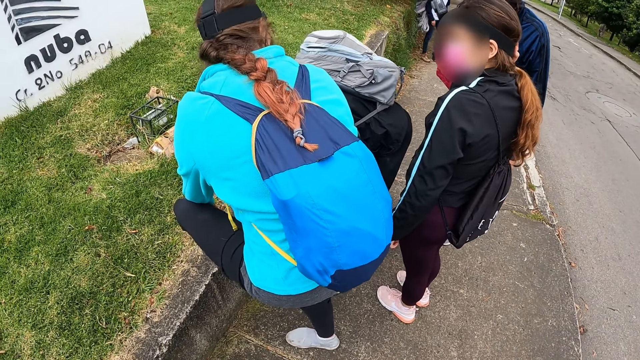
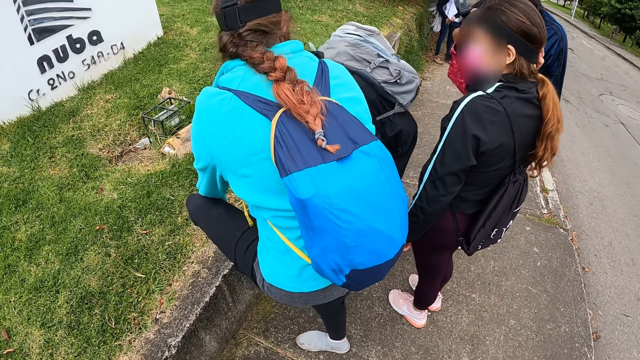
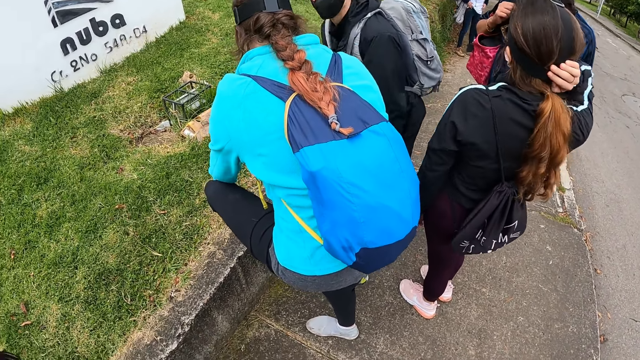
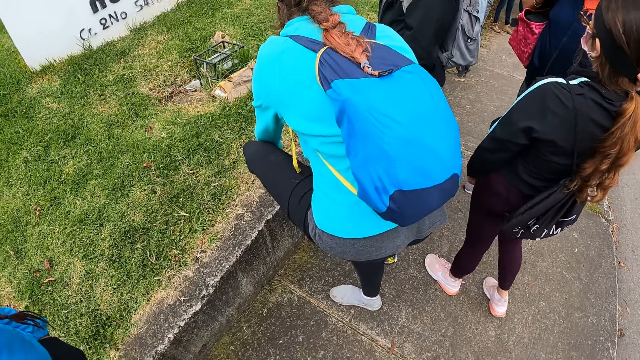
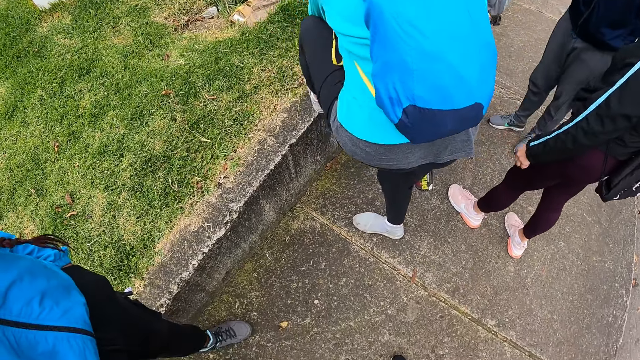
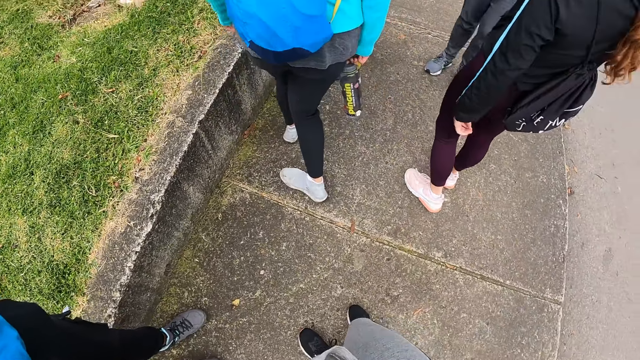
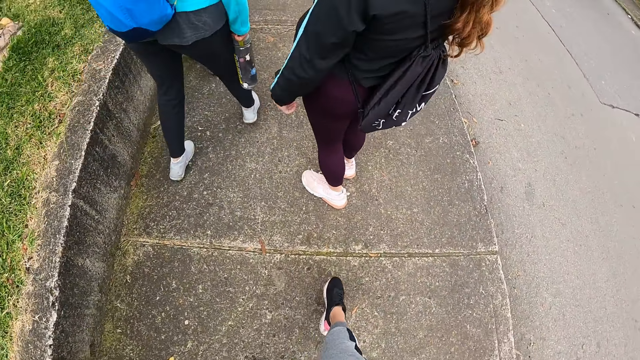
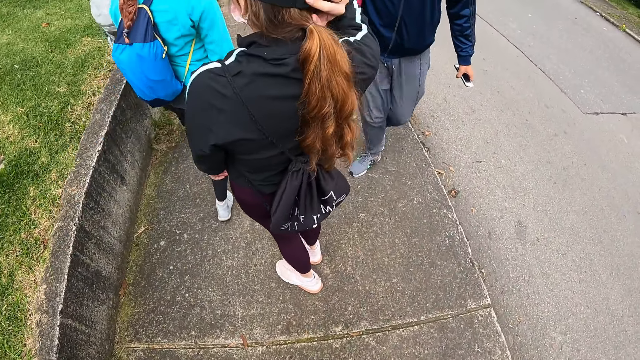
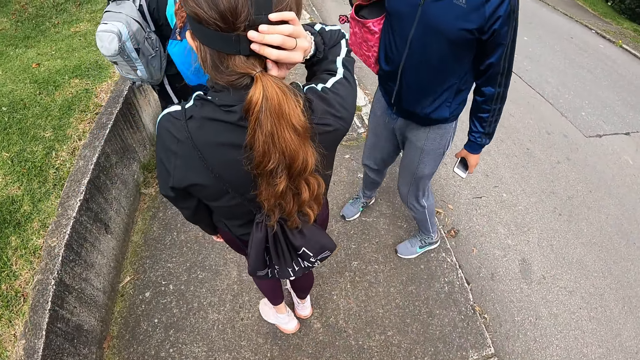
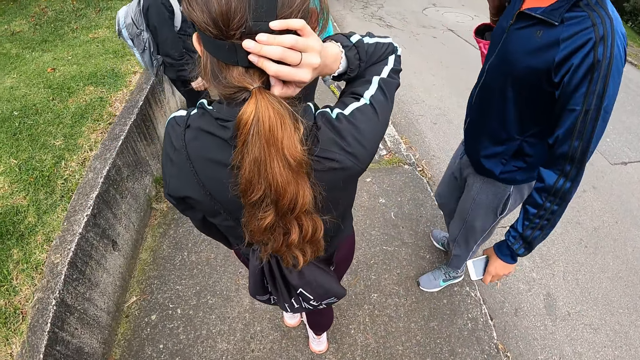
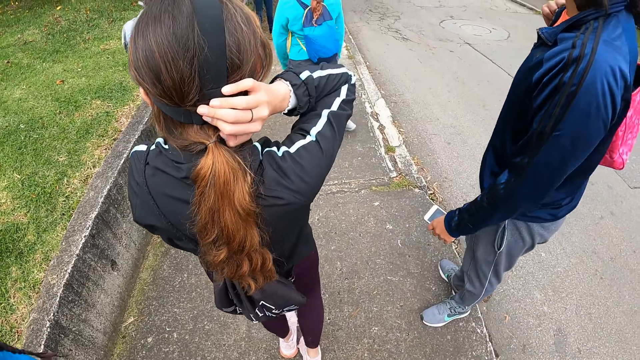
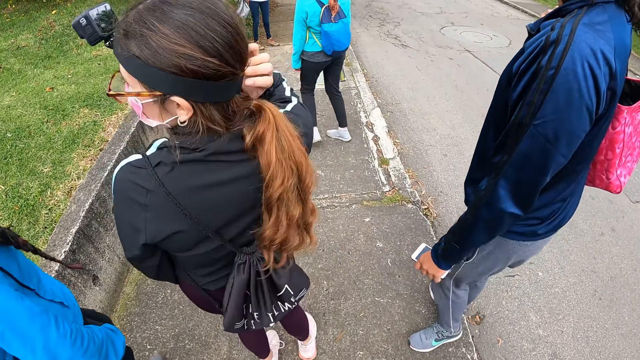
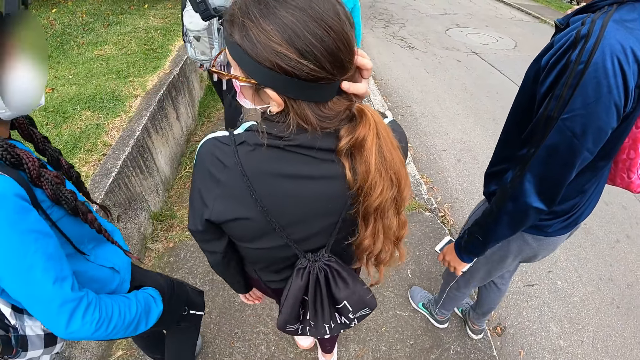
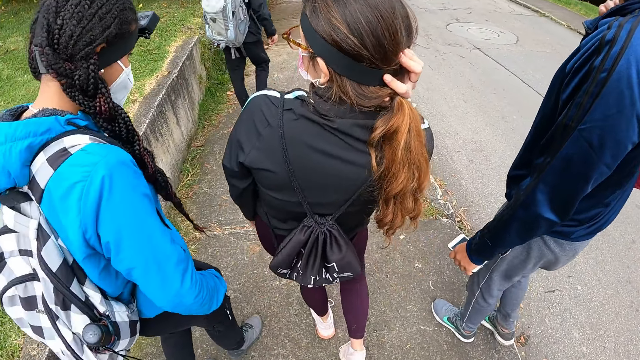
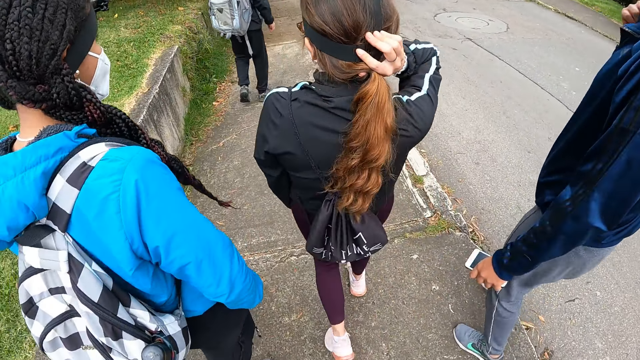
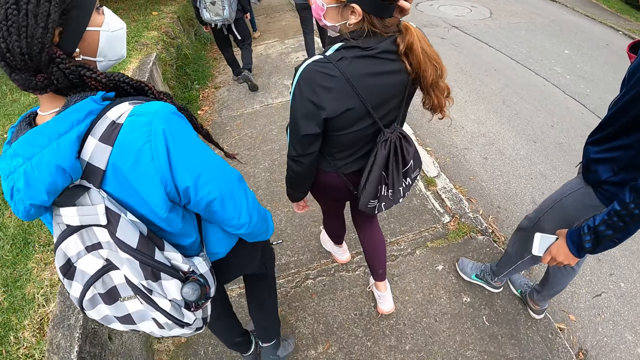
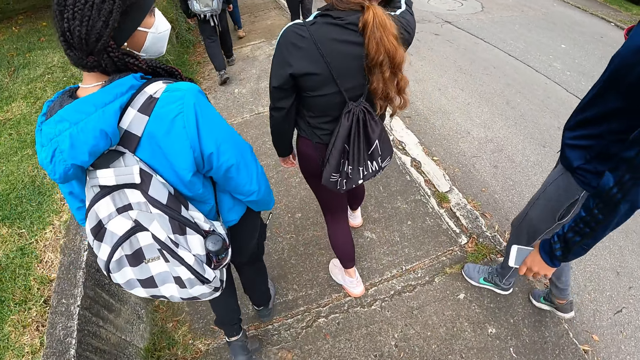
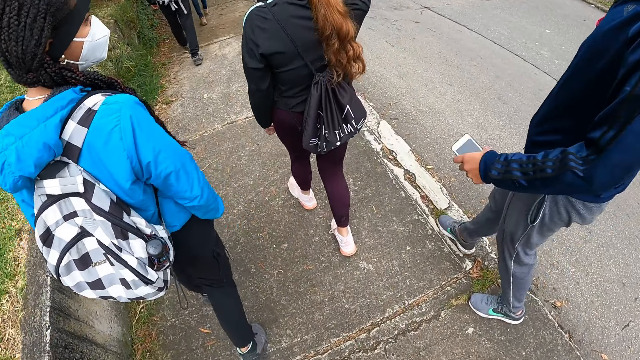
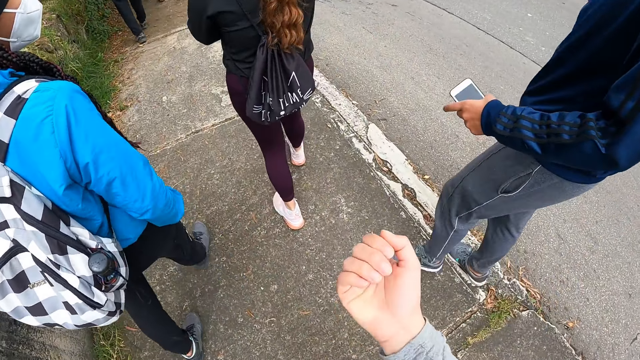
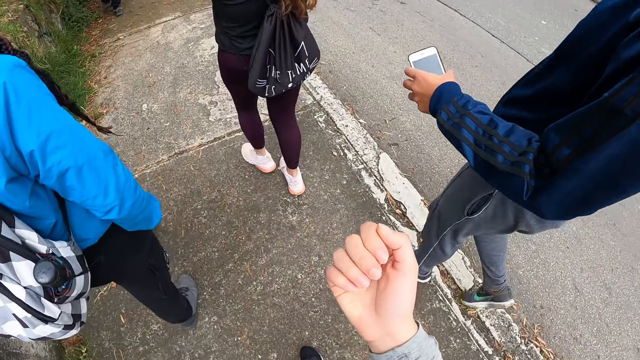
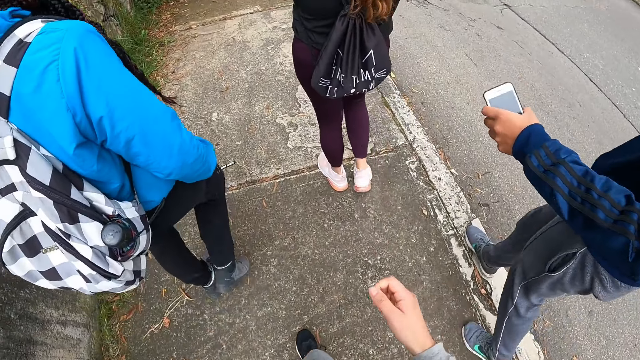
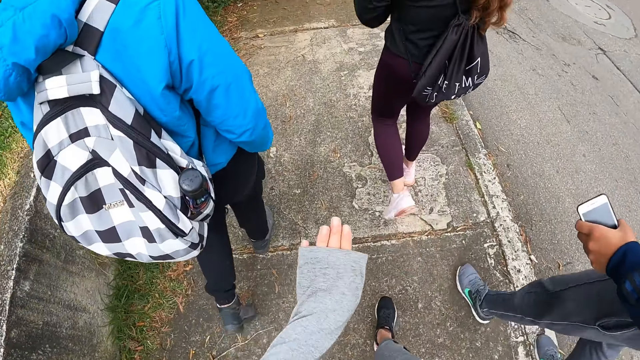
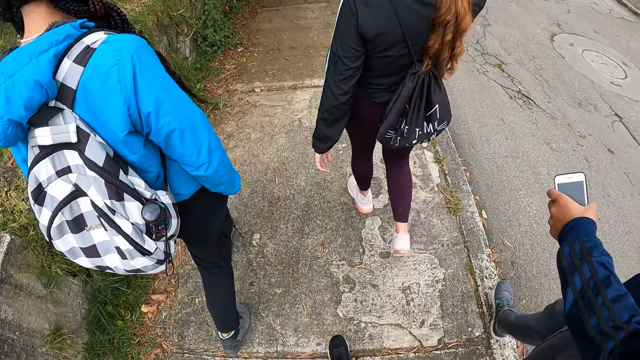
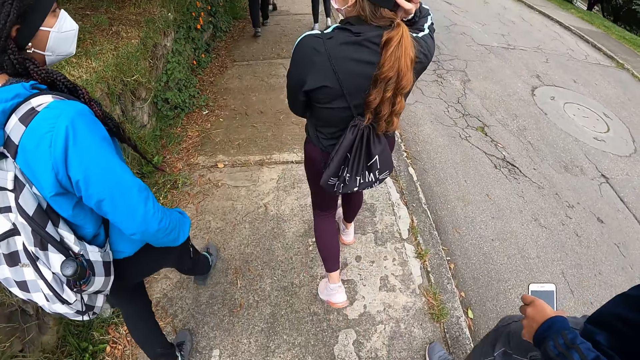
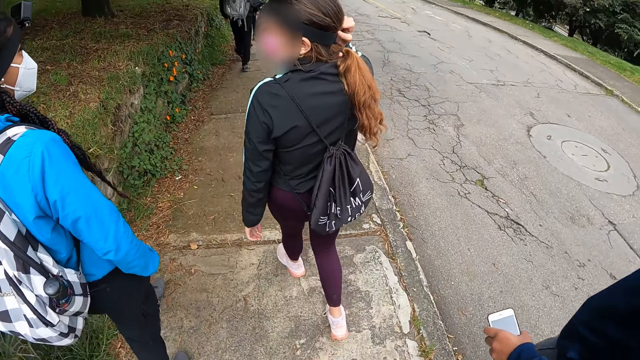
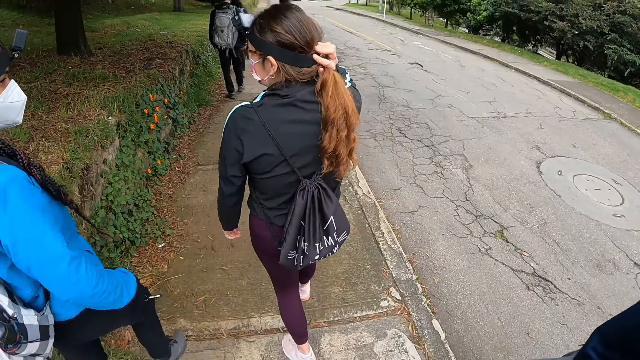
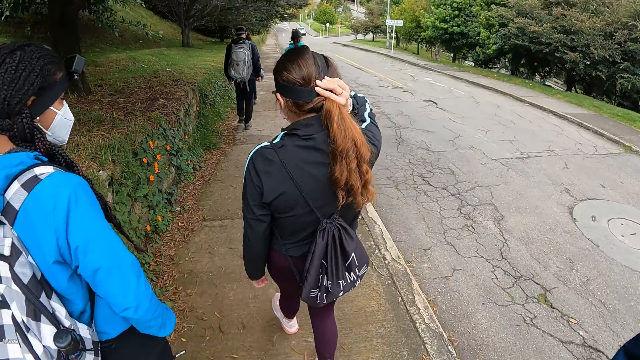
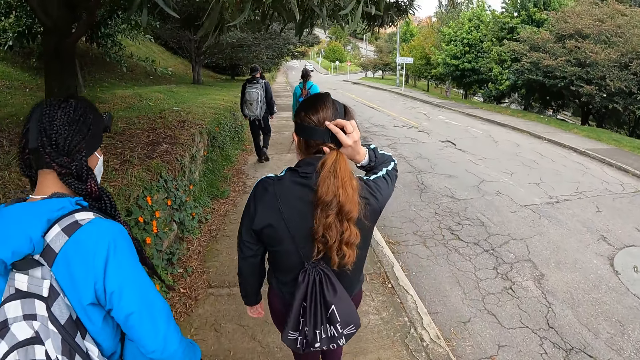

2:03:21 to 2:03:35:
The camera wearer walks with the group of people on the sidewalk. She looks at her right hand, looks at her left hand. She and other people walk along the sidewalk.

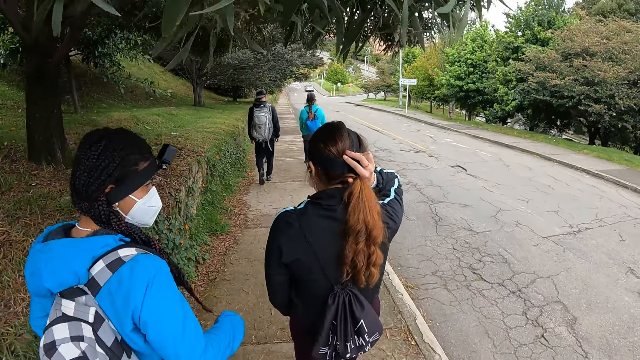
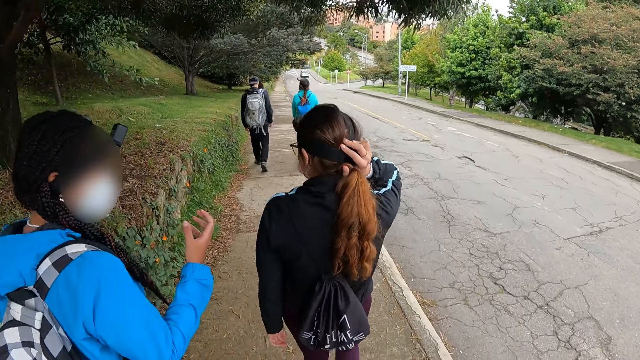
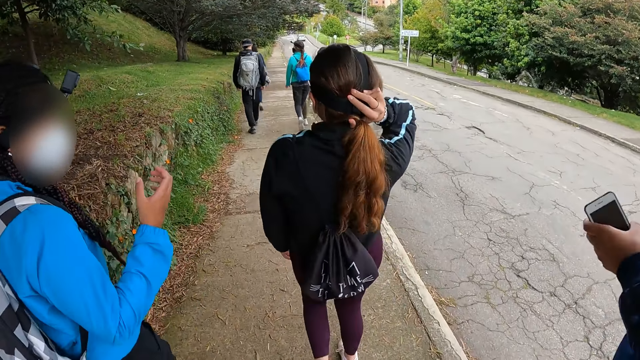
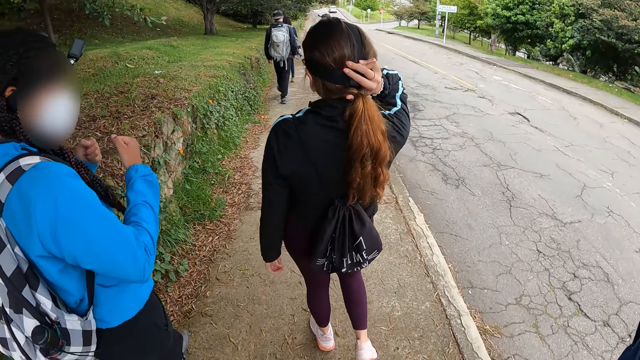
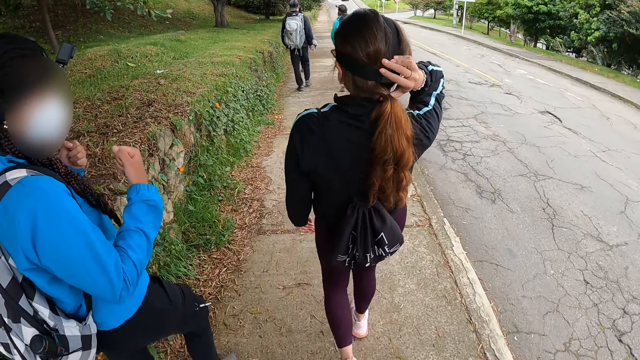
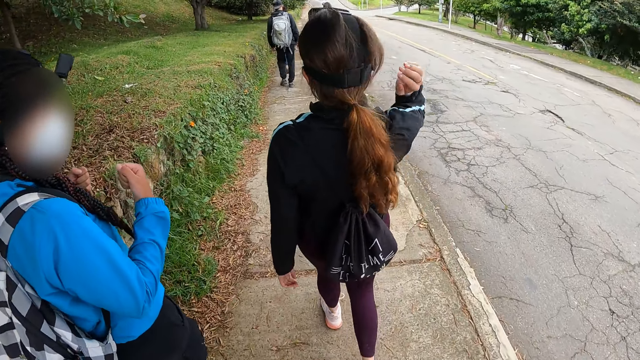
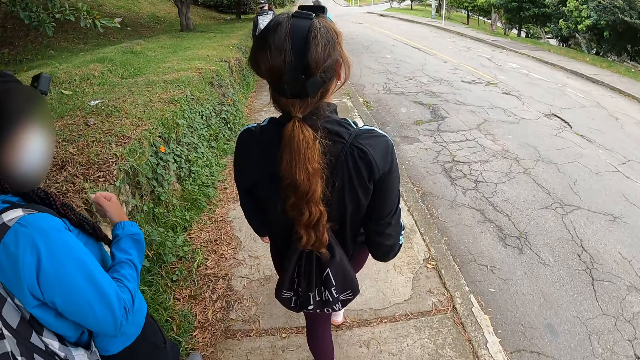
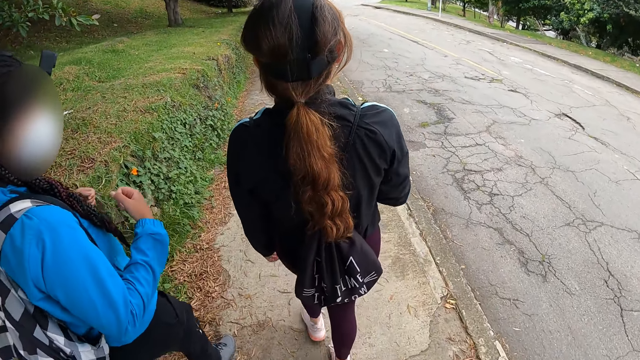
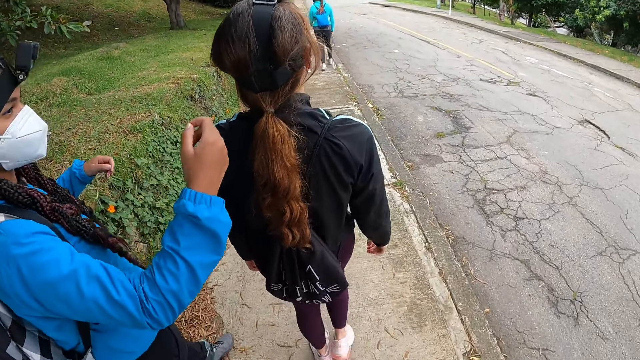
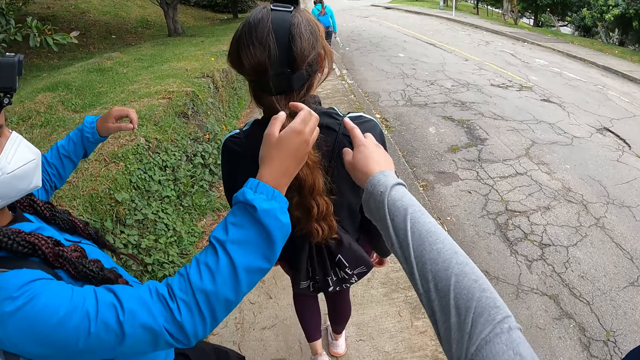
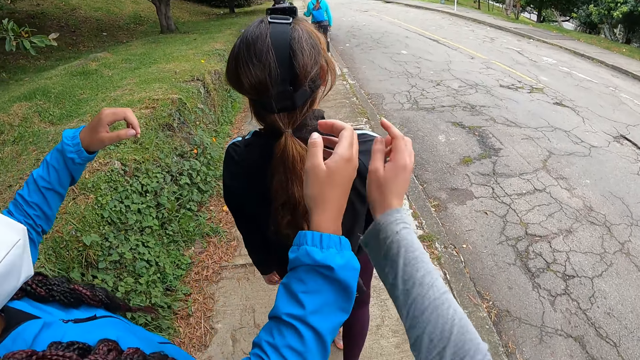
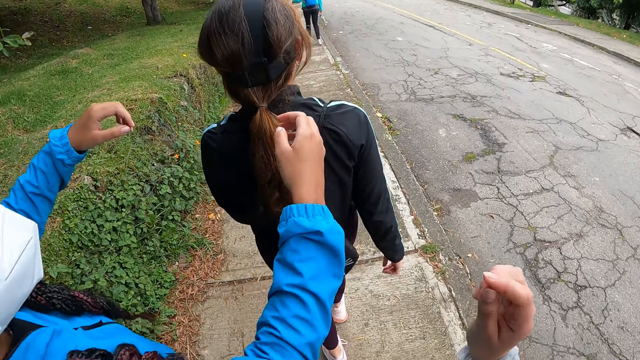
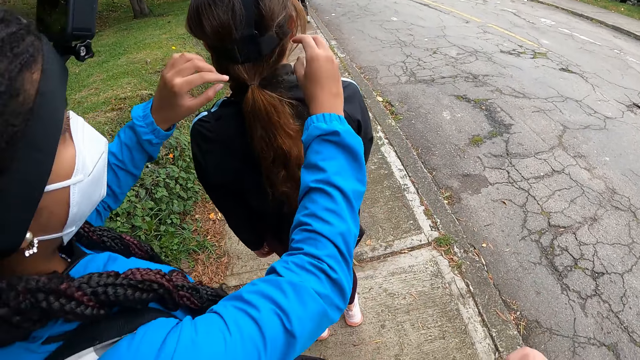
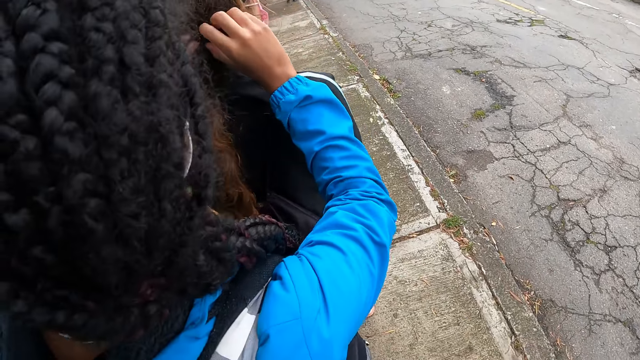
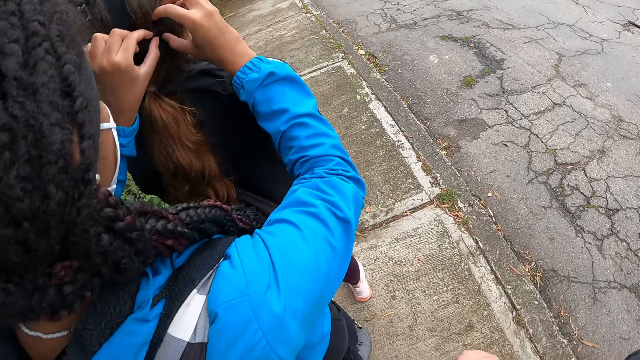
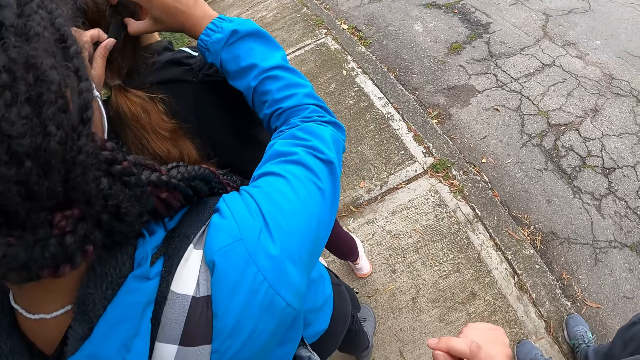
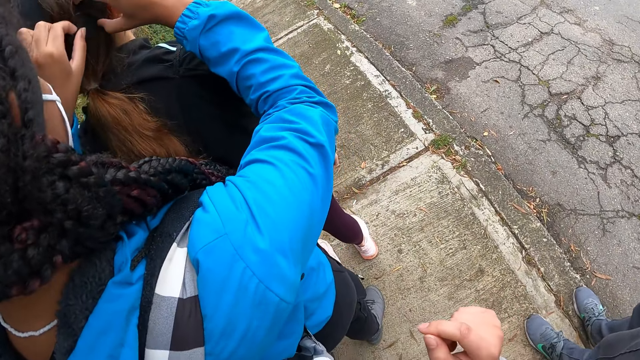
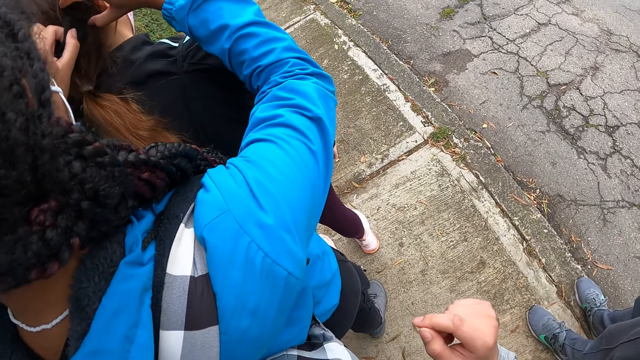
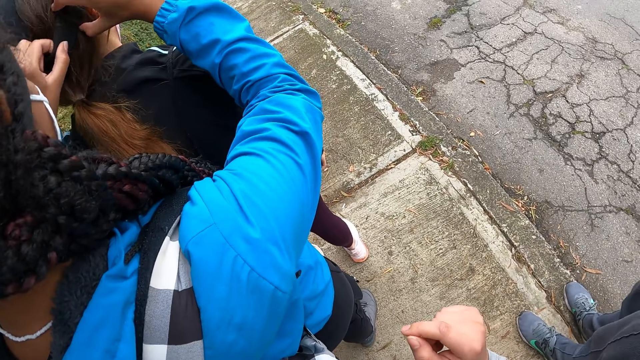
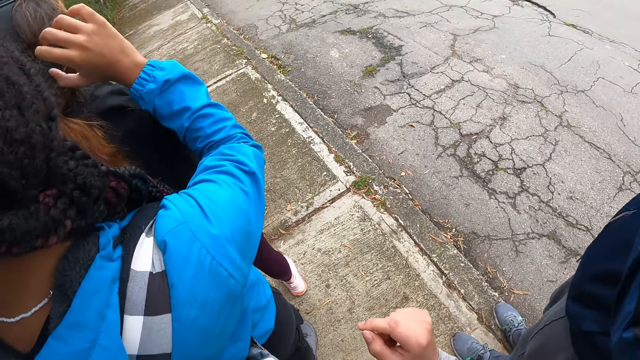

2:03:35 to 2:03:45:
A woman interacts with a man. The camera wearer touches the hair of another woman with her right hand. The first woman adjusts a strap or camera on the head of the other woman with her hands.
